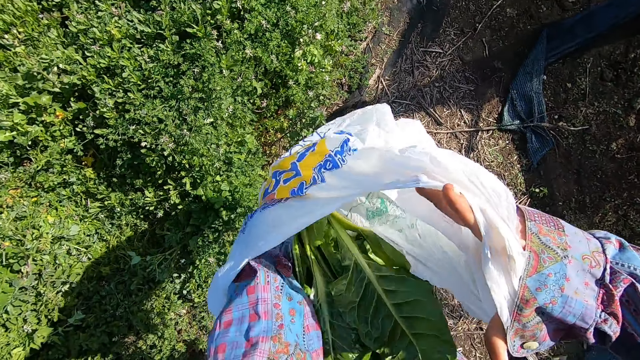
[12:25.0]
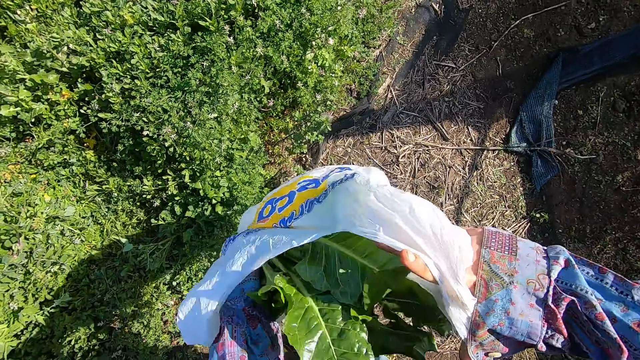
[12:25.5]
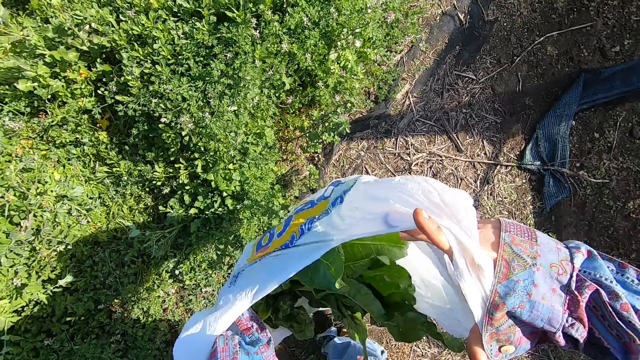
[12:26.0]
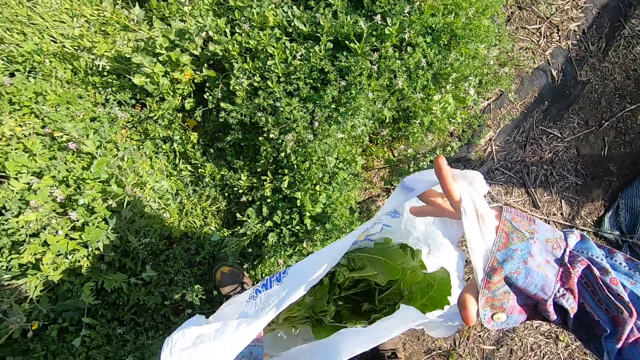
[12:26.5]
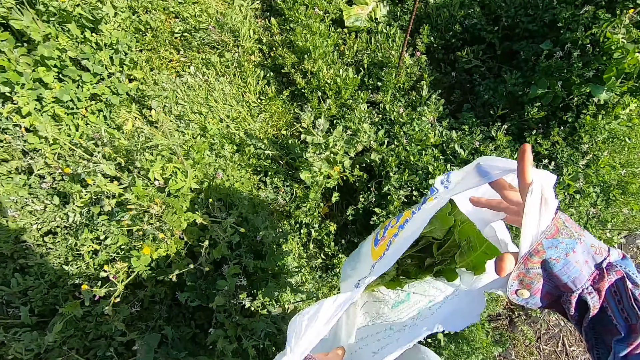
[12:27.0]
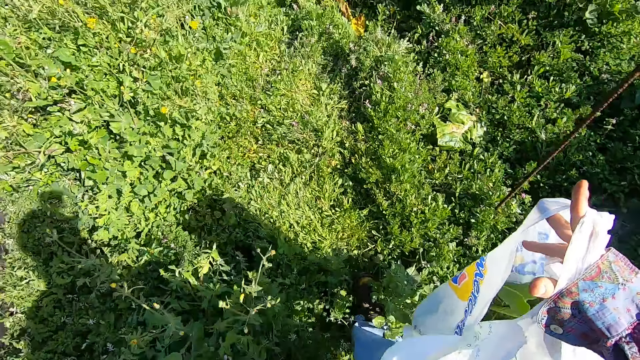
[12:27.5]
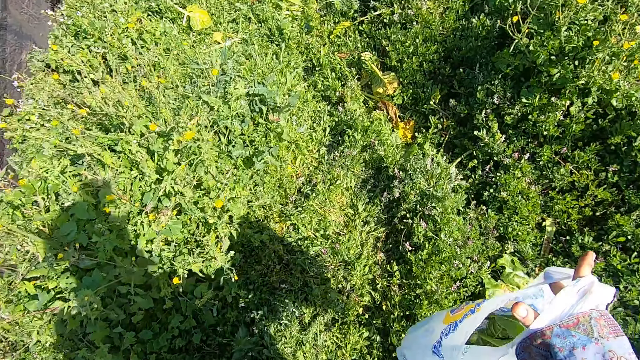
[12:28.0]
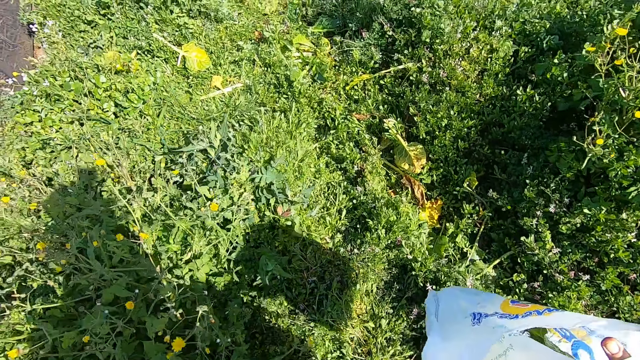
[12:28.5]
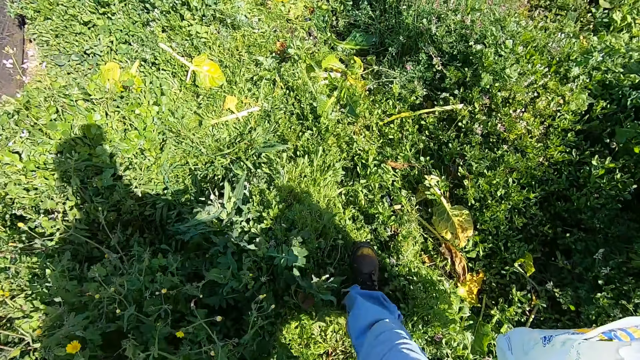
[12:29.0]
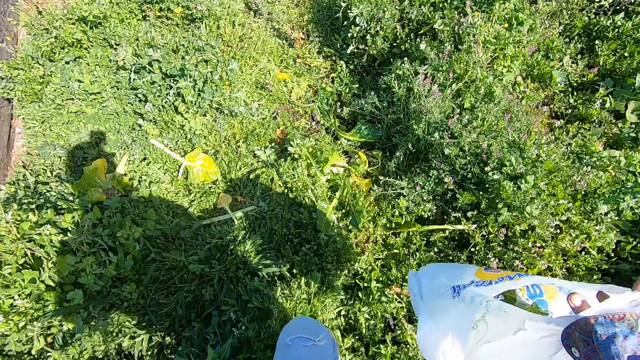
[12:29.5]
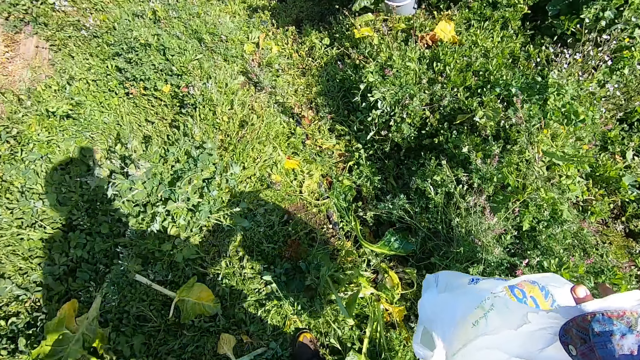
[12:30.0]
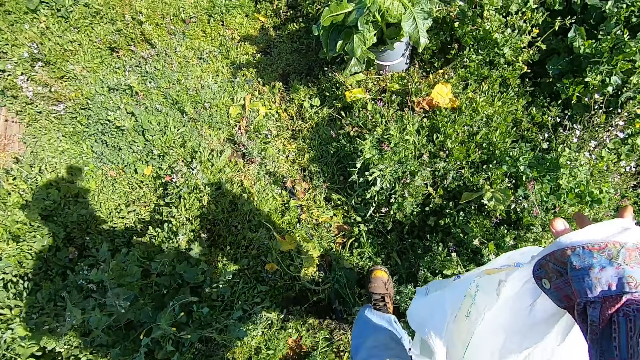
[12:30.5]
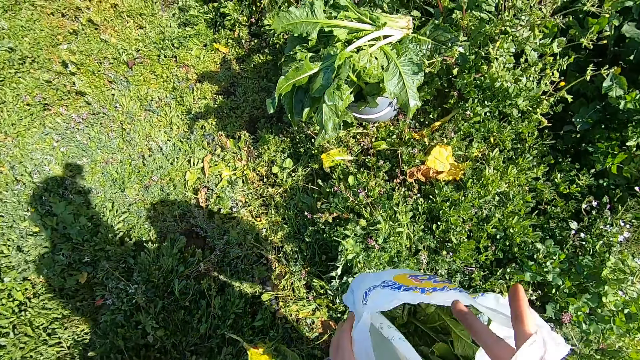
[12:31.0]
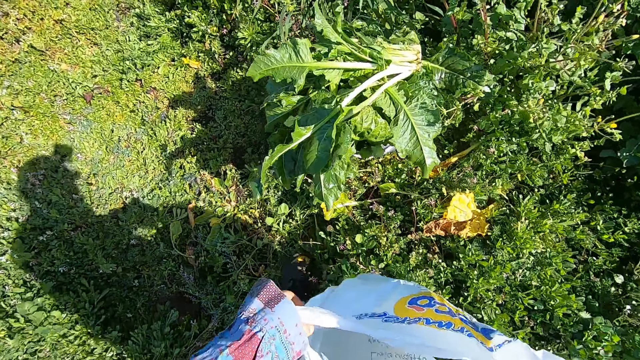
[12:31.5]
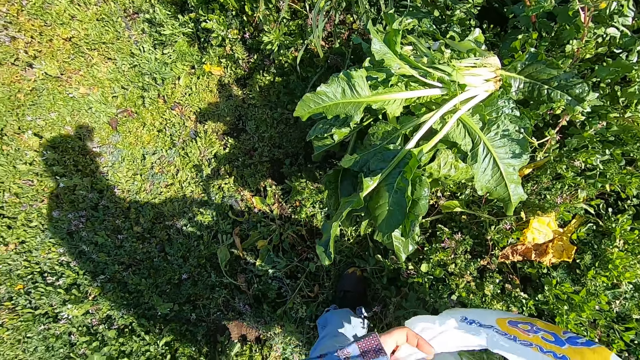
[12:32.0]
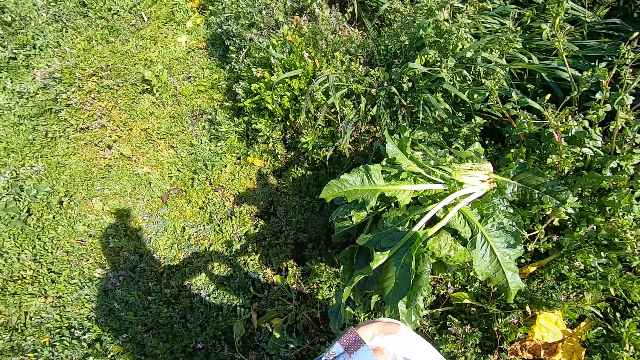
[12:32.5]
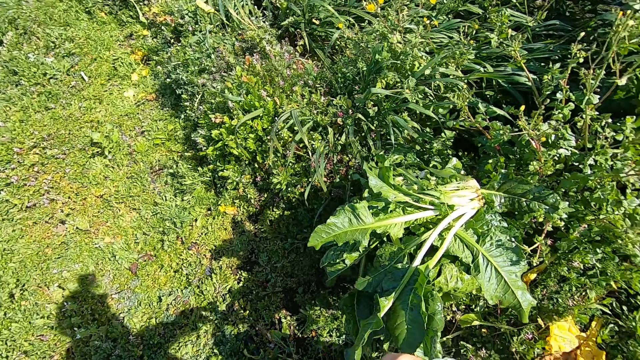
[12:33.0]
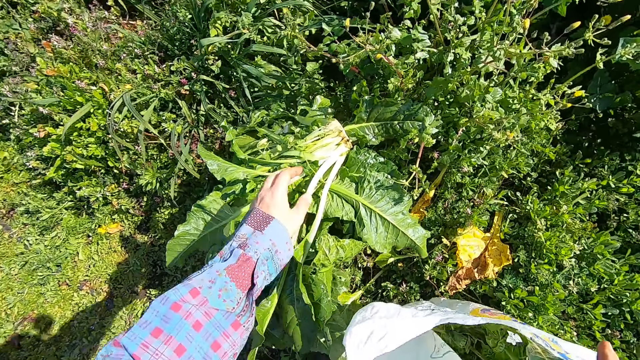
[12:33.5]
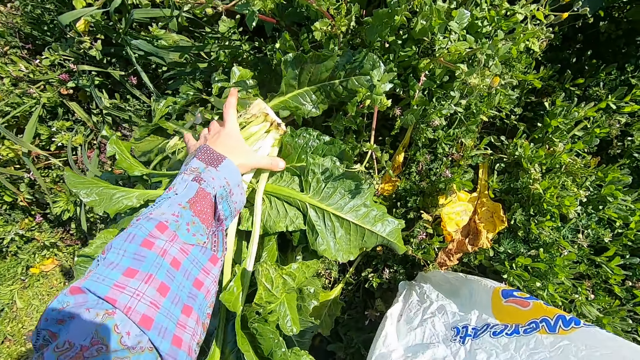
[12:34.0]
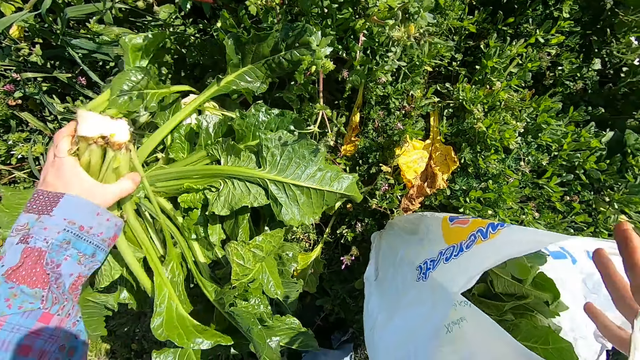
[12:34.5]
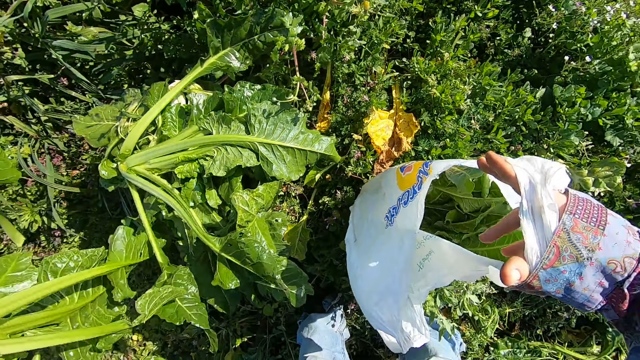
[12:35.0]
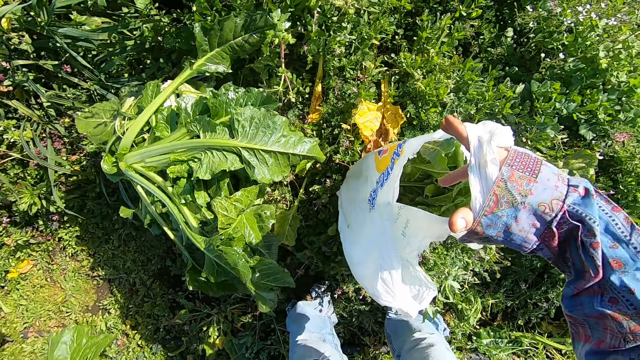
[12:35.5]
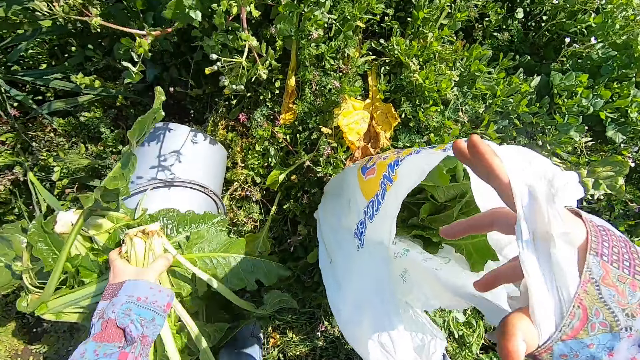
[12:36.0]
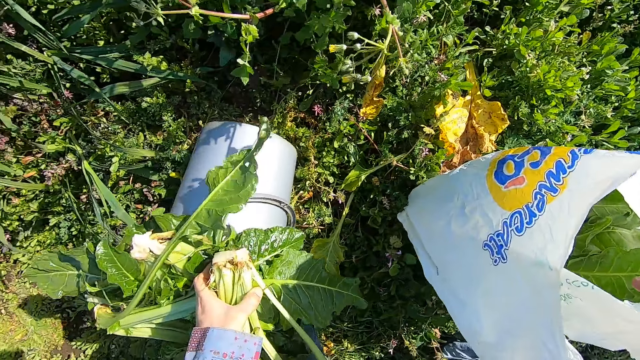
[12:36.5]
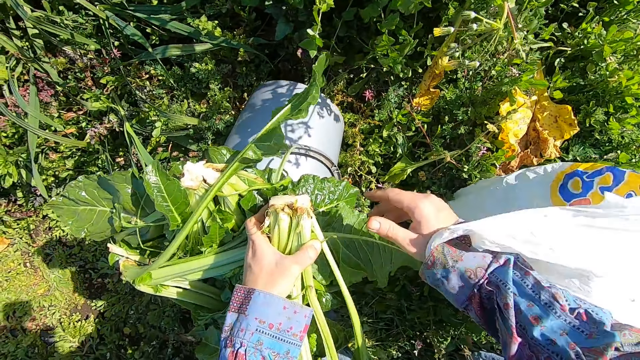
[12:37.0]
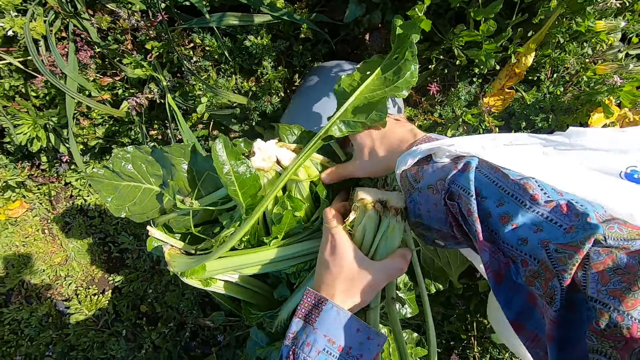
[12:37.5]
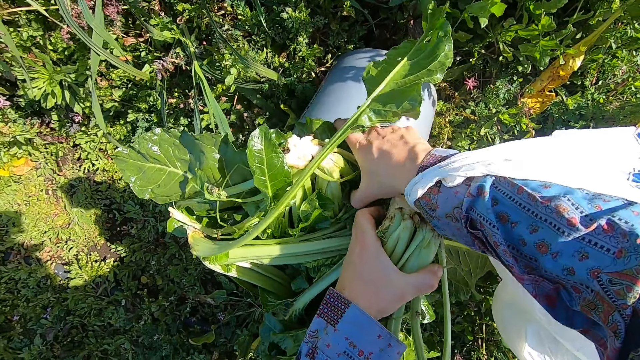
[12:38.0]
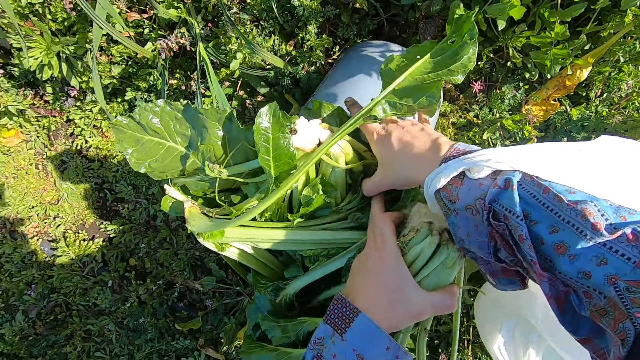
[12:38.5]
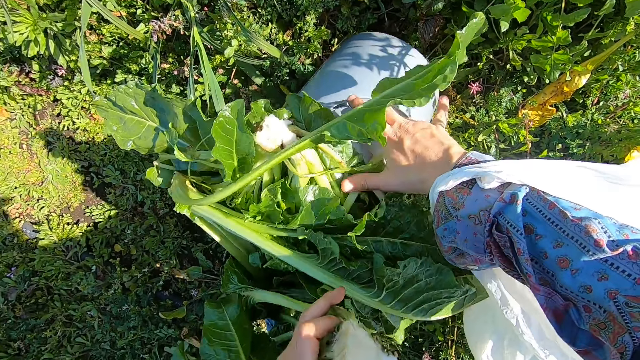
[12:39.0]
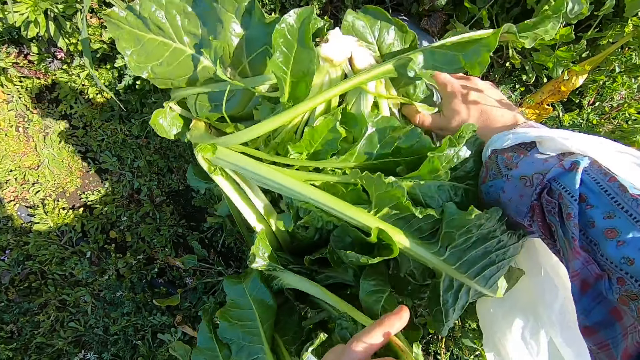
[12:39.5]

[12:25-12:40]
The camera wearer puts the chards in his left hand into the polythene bag. He walks back into the farm with the polythene bag in his right hand. He picks up a chard on other chards in the bucket with his left hand. He holds the bucket with his left hand. He stands the bucket. He repositions the bucket with his right hand.

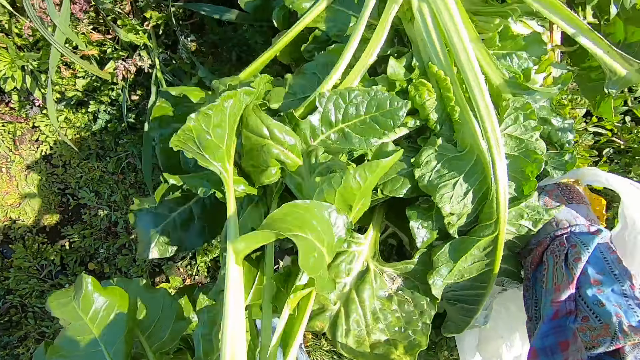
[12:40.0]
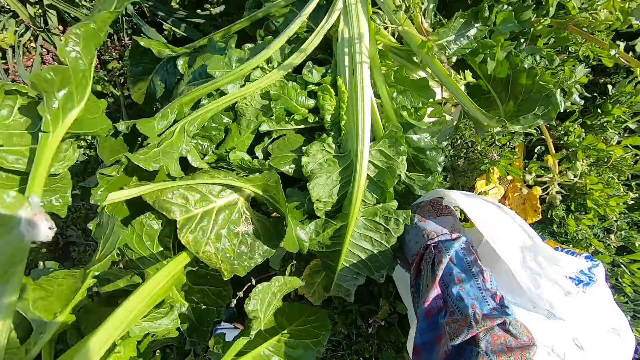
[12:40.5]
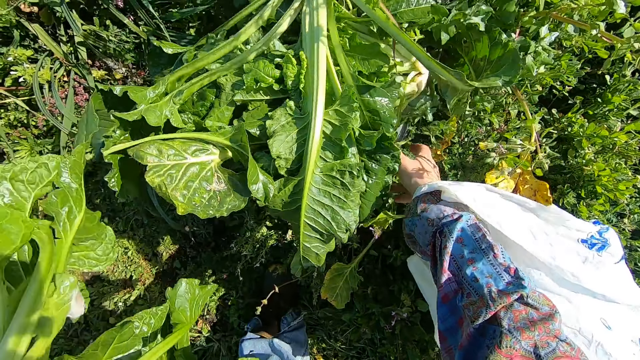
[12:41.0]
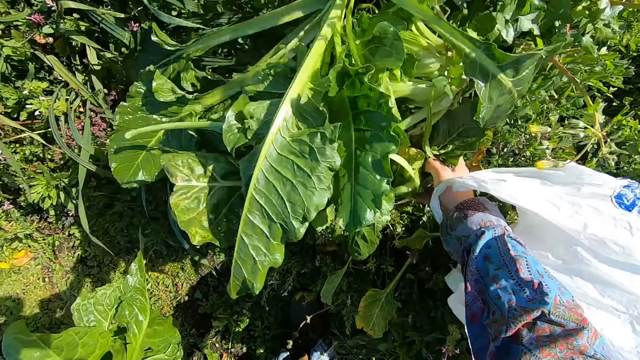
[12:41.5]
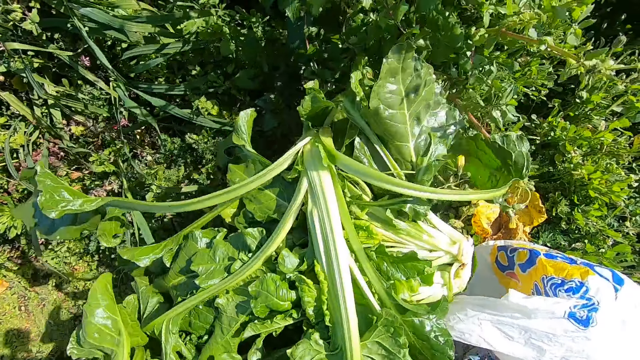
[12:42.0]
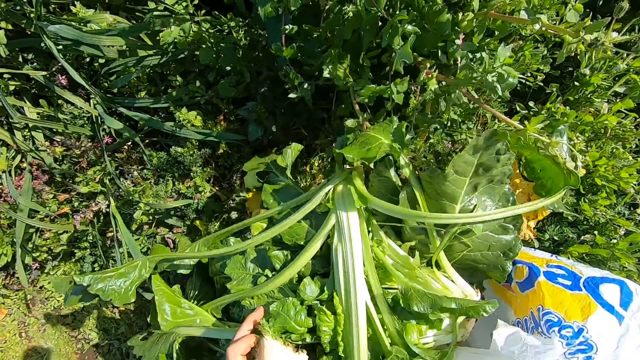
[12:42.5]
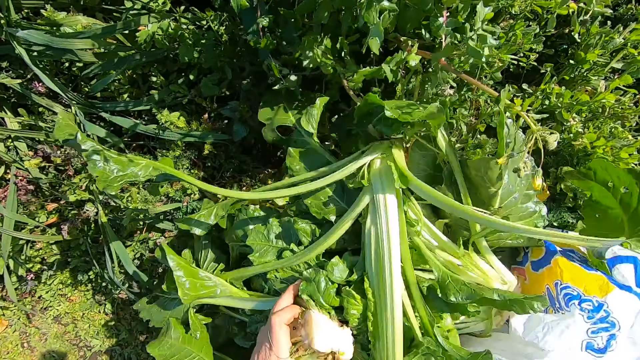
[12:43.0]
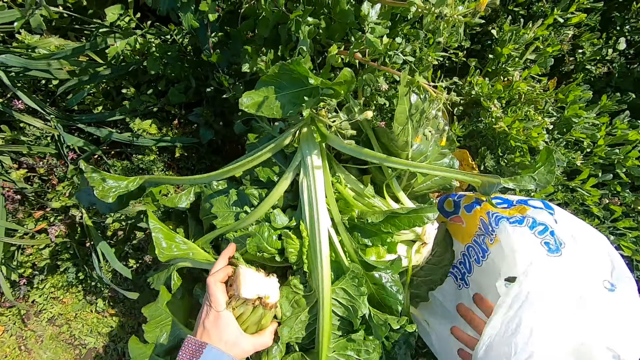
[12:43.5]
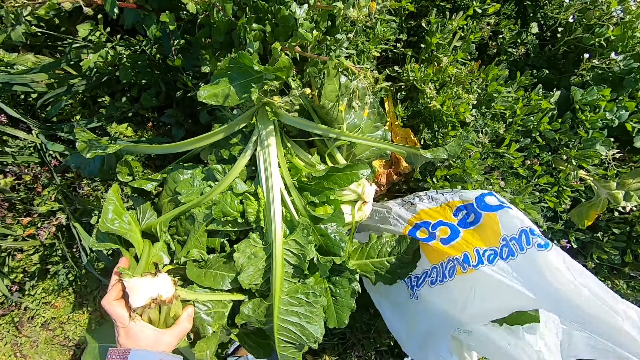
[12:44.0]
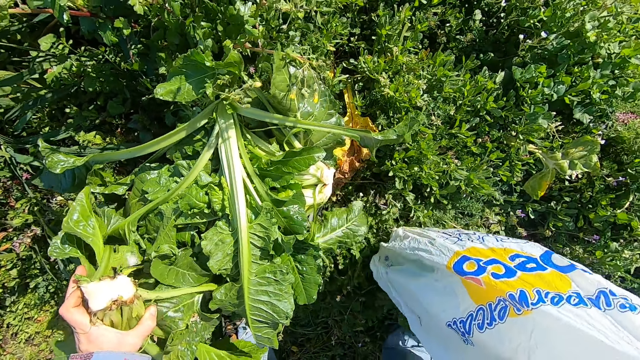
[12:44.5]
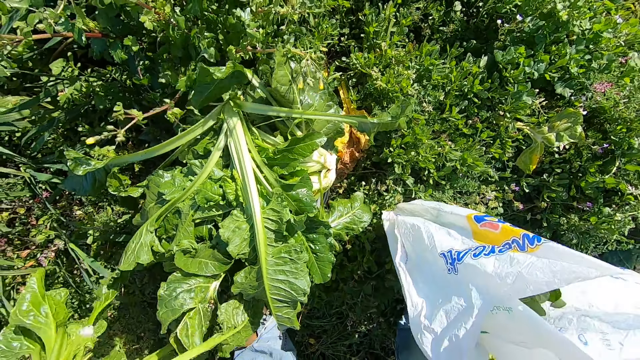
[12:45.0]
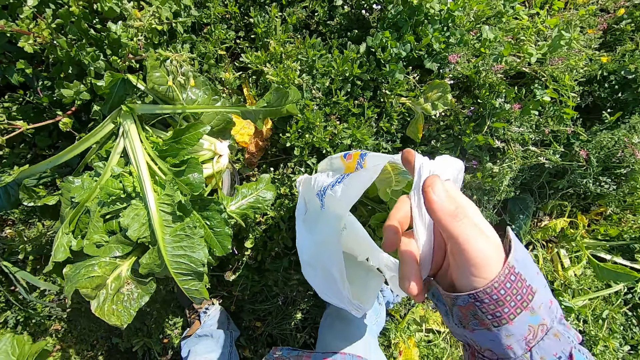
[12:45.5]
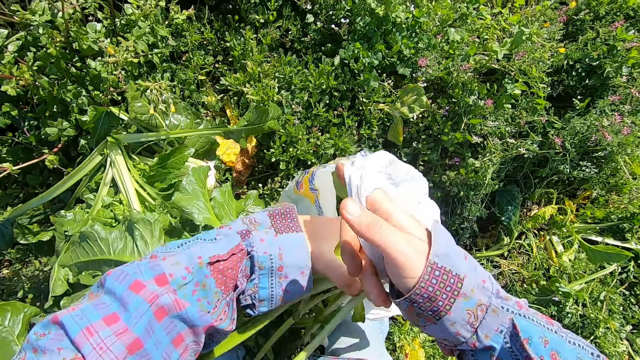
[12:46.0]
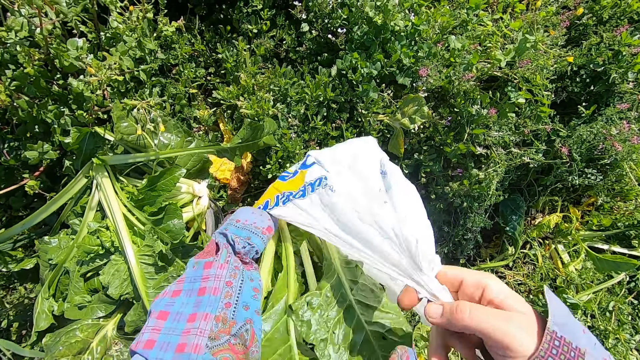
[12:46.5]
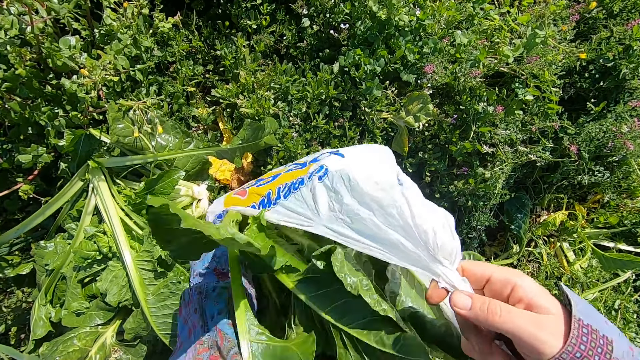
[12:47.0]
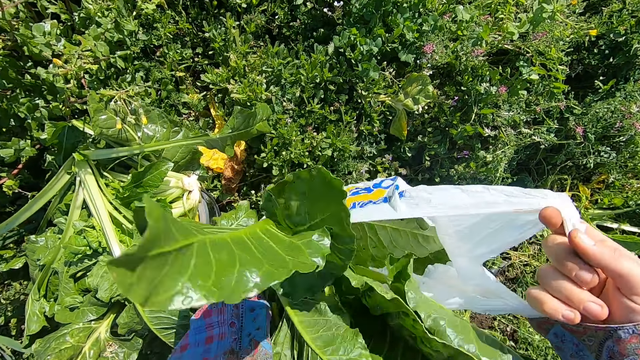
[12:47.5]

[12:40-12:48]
The camera wearer puts the chard into the polythene bag with his left hand.
